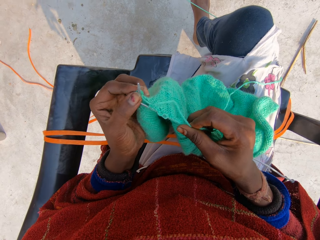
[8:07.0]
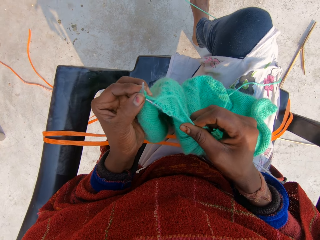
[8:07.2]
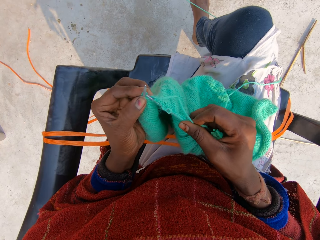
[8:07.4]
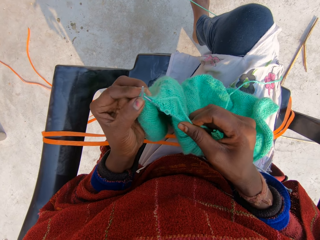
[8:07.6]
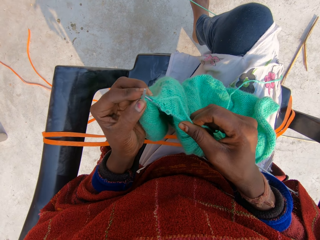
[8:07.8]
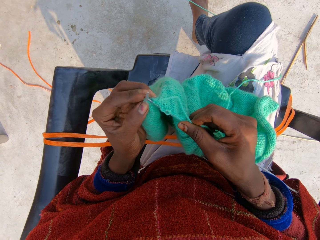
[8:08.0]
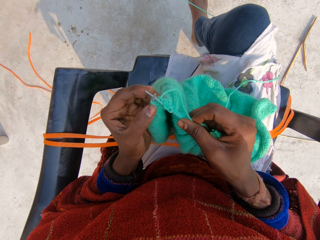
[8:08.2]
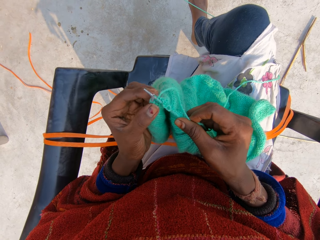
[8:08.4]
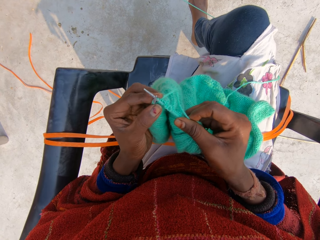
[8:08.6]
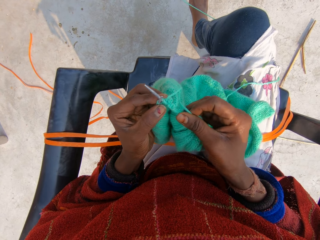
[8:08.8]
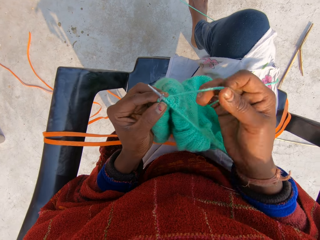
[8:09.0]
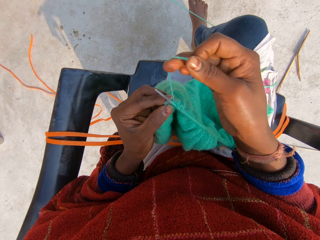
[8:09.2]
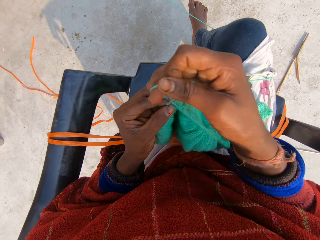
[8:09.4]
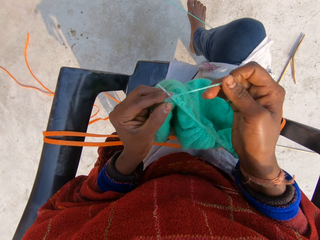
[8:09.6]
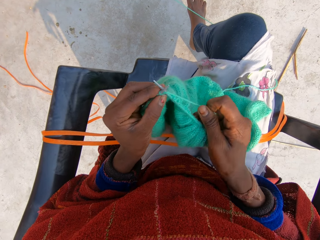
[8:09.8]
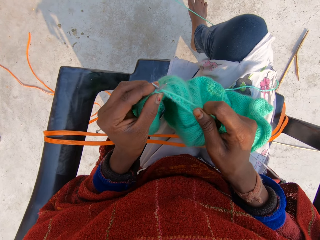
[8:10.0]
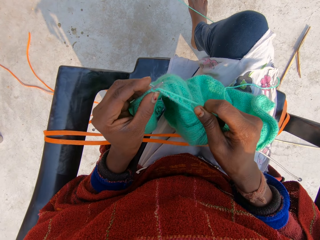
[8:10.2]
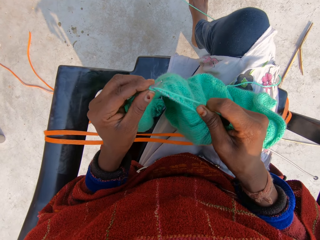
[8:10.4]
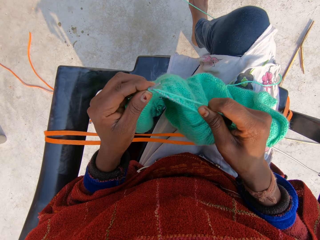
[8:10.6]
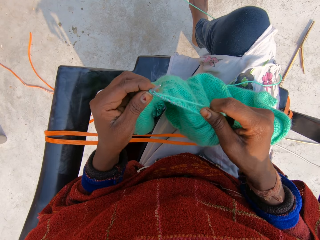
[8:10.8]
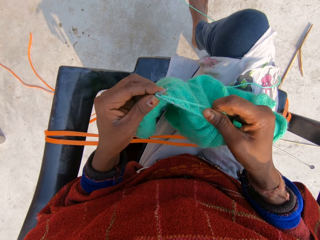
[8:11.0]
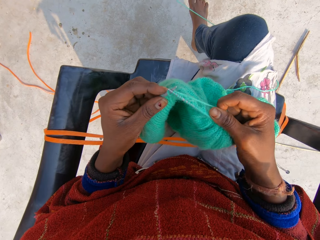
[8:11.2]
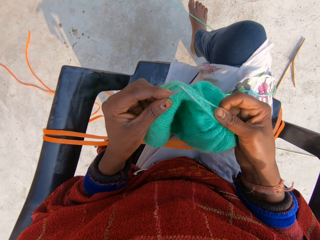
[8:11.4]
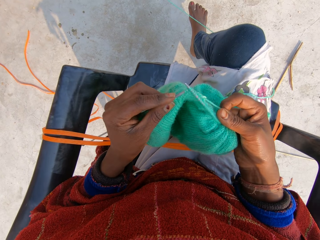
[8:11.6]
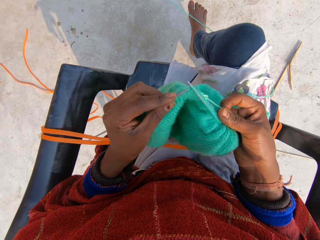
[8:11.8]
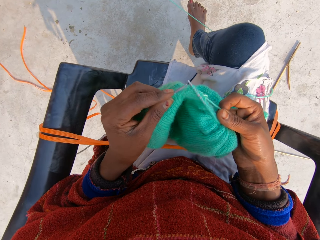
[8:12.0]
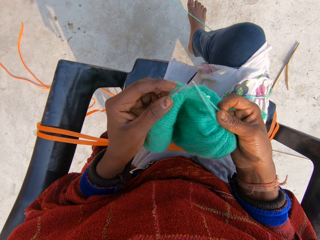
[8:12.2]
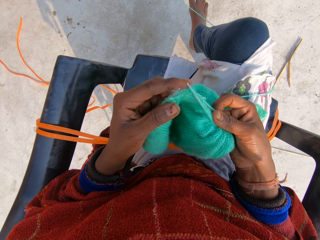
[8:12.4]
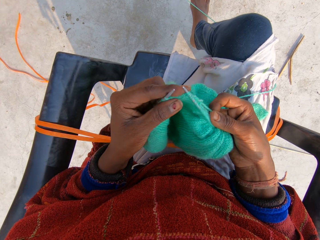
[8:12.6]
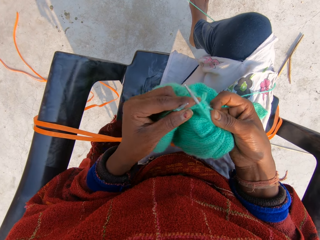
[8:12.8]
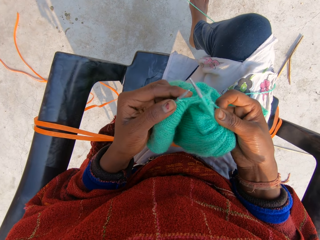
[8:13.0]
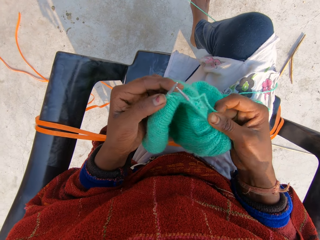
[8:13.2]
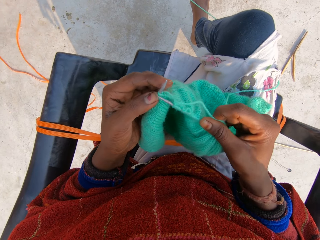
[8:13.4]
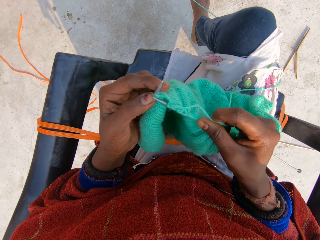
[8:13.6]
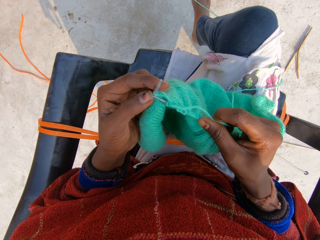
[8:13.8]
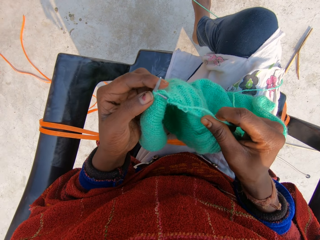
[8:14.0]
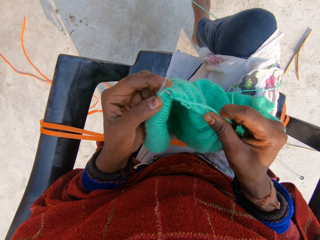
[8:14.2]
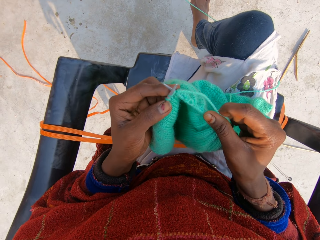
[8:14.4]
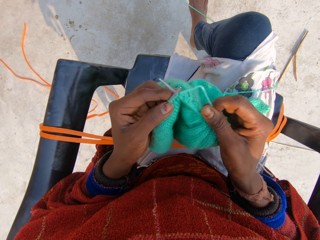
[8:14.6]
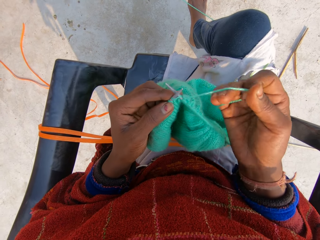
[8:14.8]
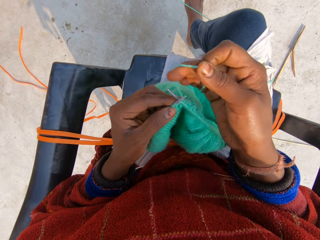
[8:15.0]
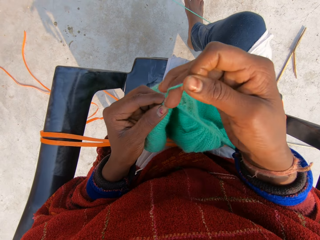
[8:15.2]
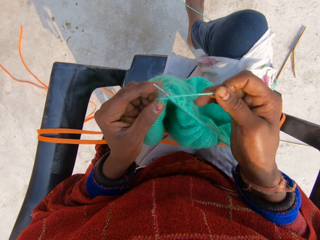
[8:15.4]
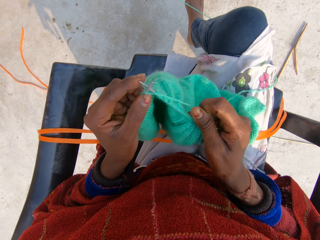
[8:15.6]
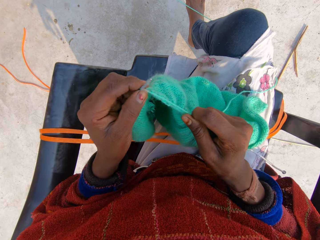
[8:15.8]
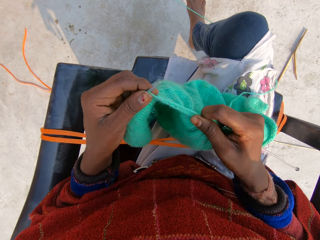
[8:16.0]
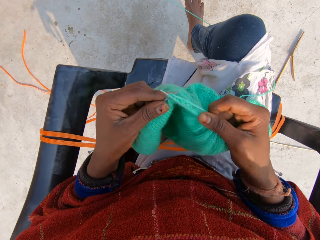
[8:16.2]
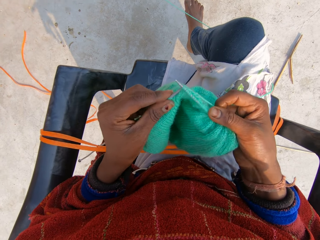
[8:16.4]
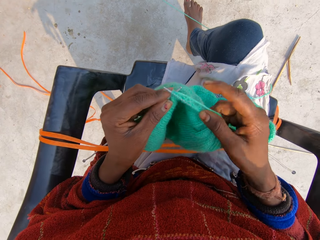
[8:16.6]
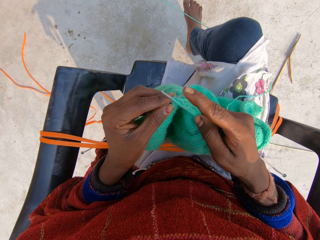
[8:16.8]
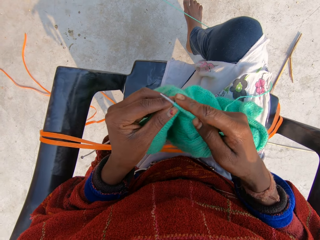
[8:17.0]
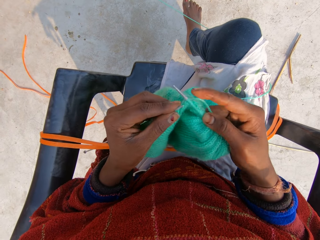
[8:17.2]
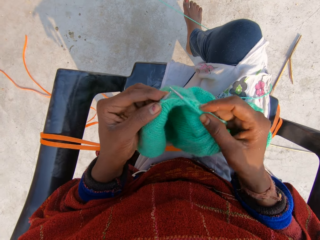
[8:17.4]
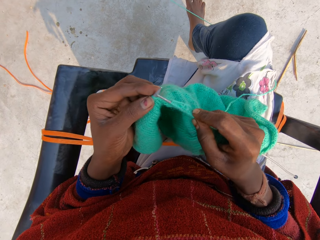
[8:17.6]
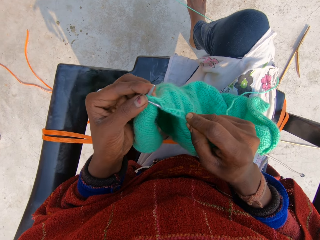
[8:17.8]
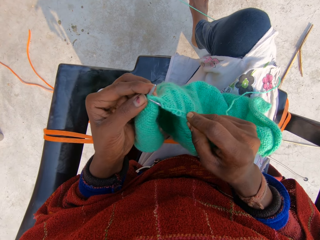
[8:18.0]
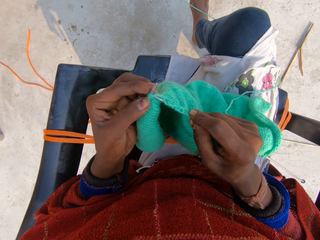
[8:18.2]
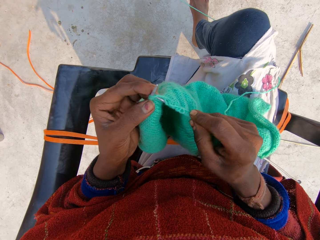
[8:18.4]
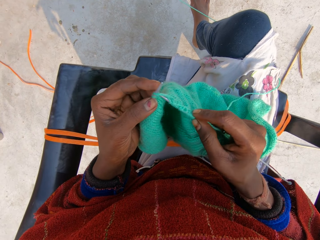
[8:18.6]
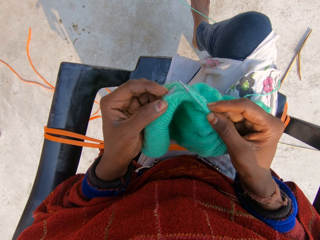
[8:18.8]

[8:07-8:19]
The camera wearer sews the sweater. They roll the thread around the crochet. They sew the sweater. They roll the thread around the crochet. They sew the sweater.

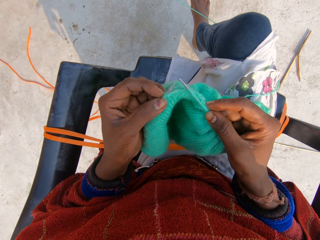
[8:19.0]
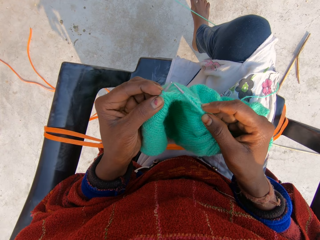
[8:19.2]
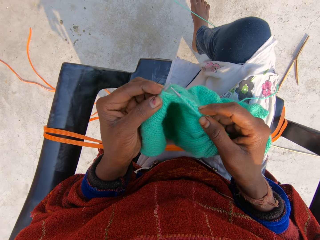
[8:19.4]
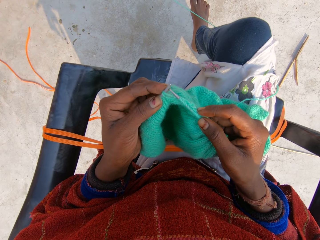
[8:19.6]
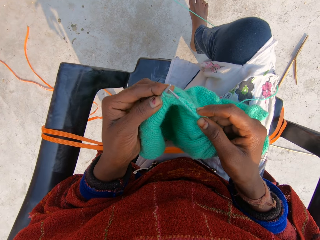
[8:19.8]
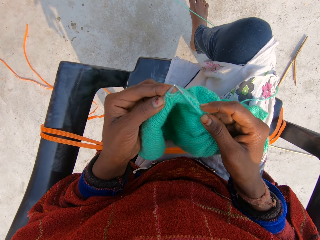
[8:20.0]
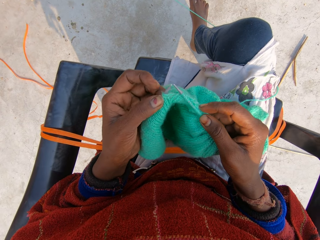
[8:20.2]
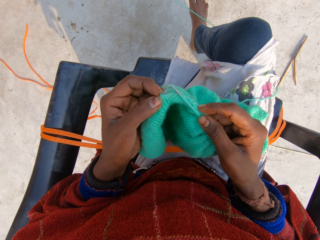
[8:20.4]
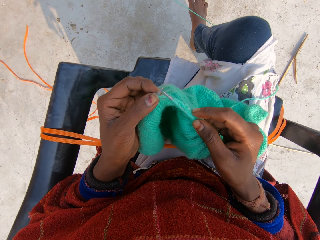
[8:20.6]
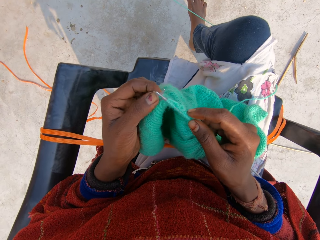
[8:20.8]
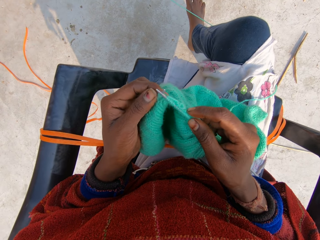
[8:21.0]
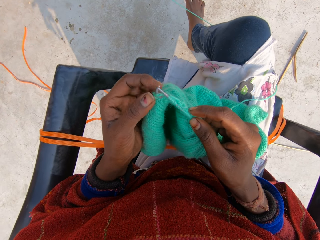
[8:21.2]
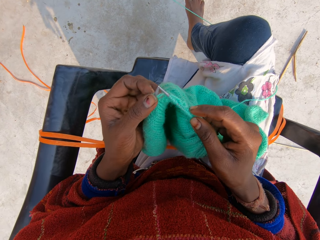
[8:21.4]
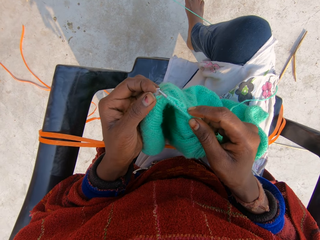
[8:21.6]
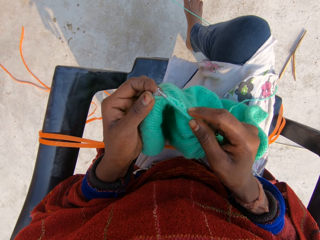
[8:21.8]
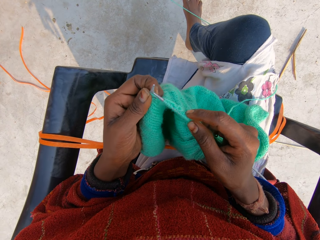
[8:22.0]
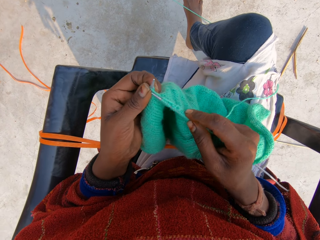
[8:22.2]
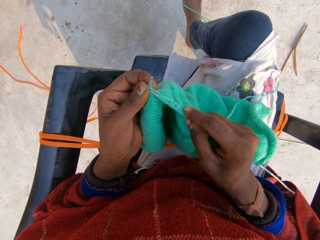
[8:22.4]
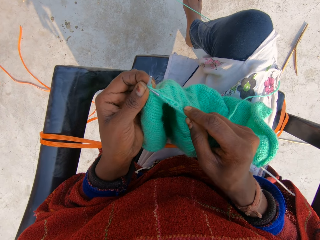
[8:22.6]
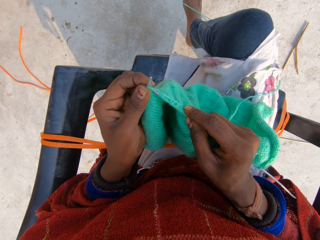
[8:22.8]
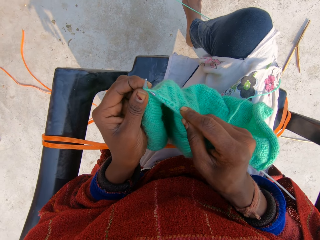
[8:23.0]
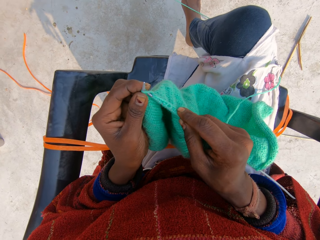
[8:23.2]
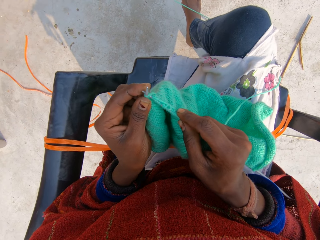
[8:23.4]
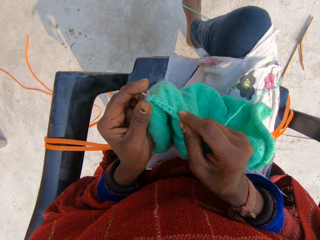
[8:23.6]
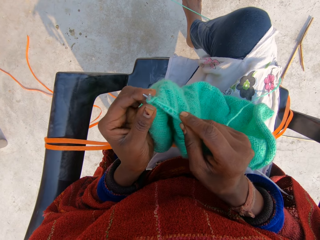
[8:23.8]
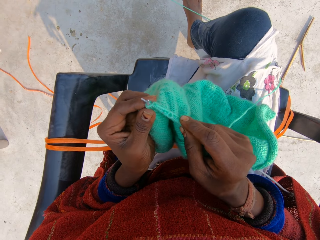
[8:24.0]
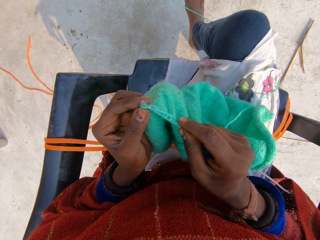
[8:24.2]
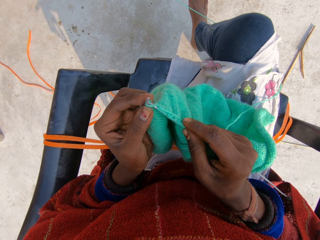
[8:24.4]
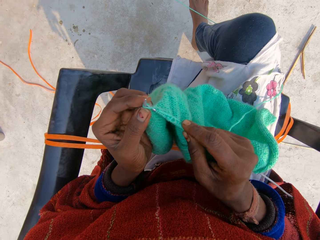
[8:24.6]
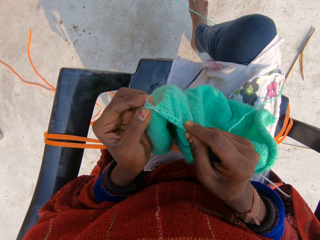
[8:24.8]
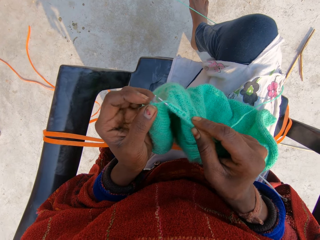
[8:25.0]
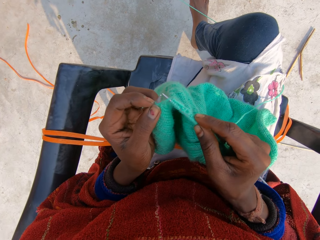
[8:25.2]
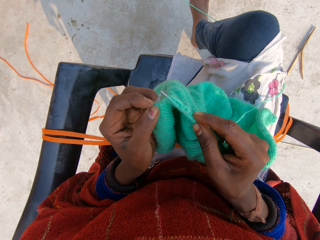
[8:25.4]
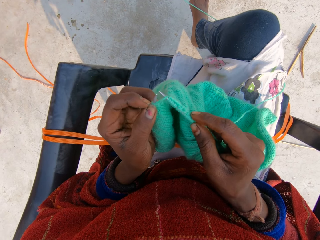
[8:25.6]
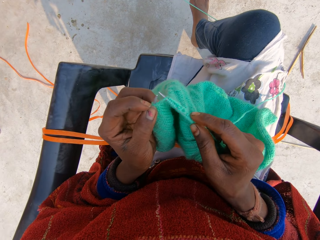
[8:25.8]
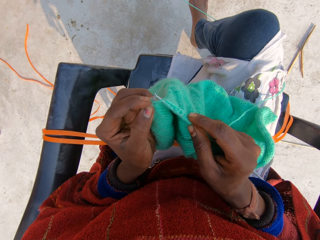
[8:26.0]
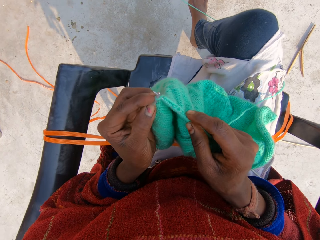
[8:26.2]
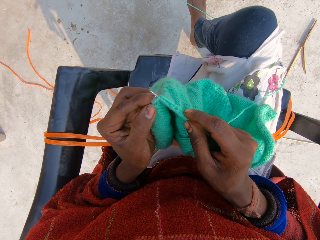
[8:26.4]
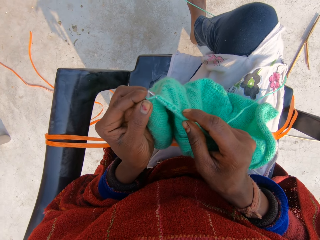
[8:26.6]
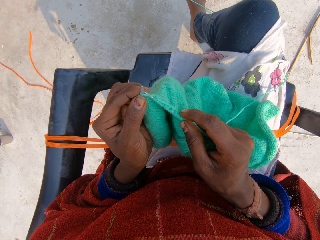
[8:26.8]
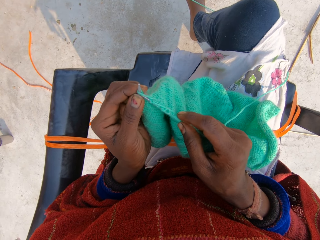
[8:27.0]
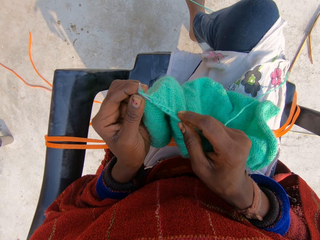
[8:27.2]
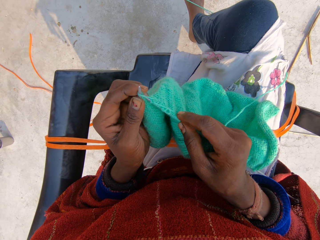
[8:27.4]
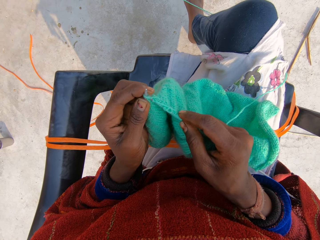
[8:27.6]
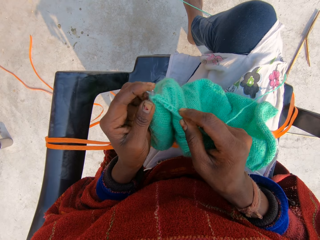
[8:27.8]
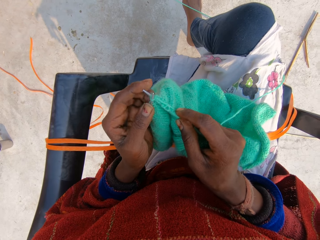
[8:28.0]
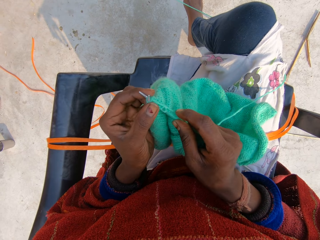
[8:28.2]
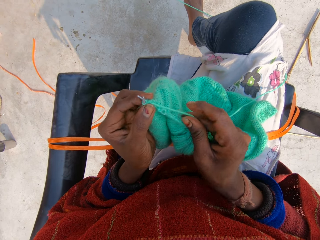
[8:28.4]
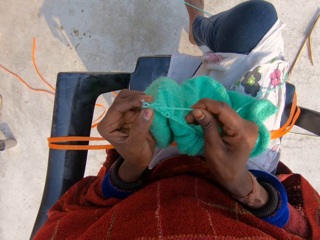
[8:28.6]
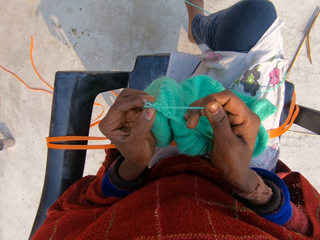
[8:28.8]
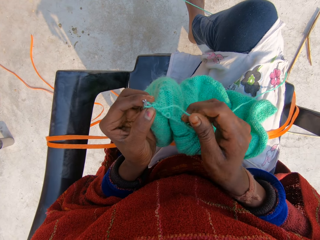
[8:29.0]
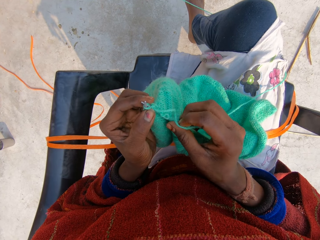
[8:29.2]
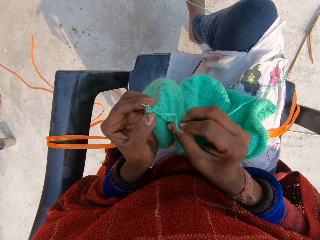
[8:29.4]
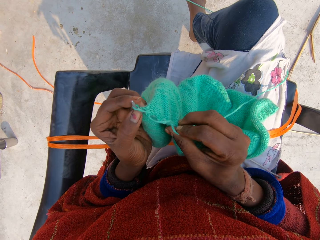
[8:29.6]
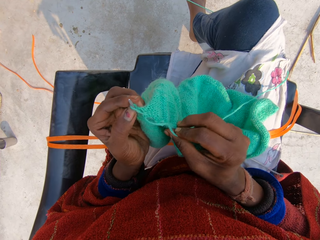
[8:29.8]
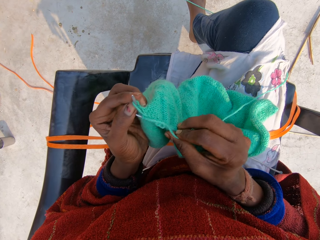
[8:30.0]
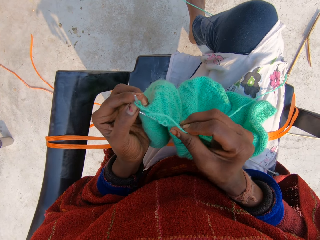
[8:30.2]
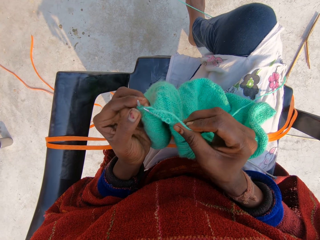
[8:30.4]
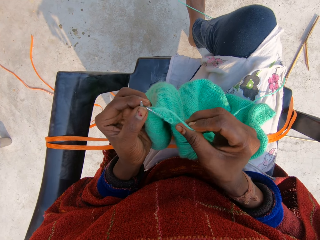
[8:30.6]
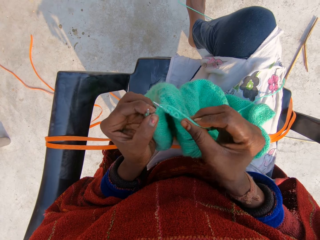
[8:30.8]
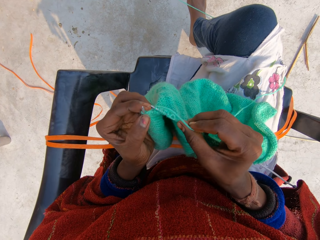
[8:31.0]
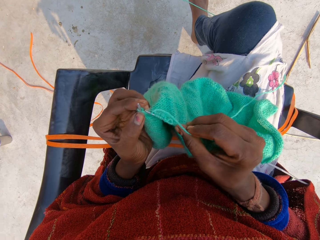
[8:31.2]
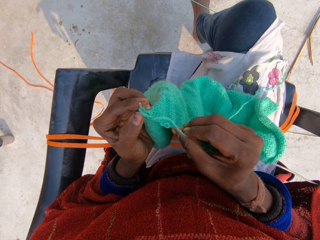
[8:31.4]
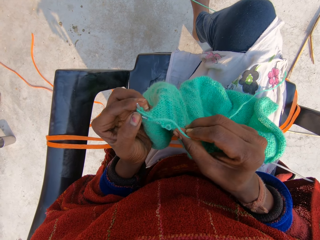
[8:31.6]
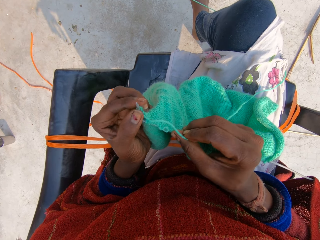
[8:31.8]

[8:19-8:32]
The camera wearer continues to knit blue material. They touch the thread. They sew the sweater. They fix the crochet on the thread.
